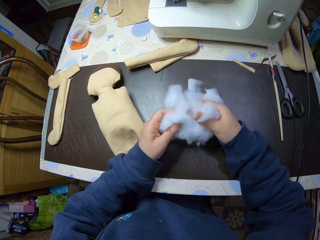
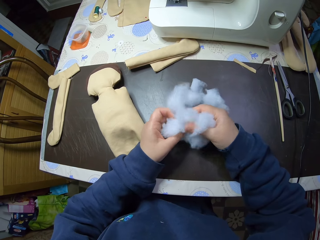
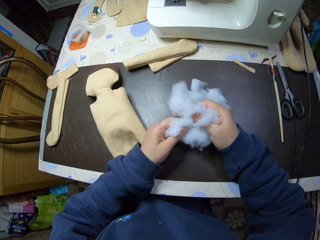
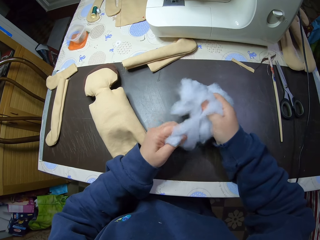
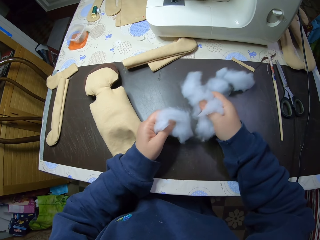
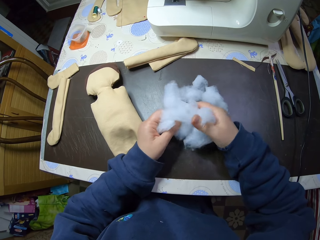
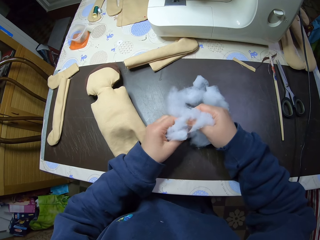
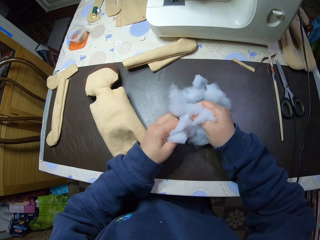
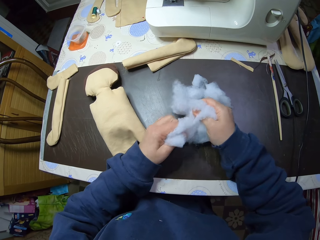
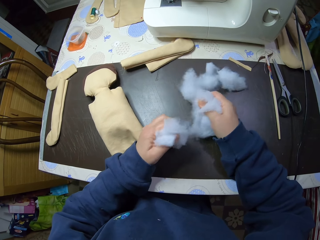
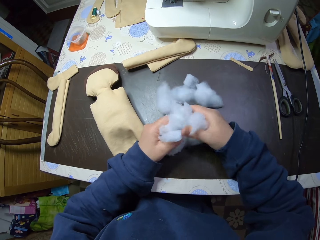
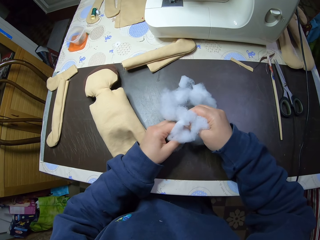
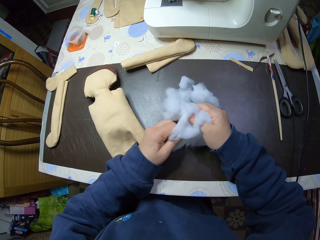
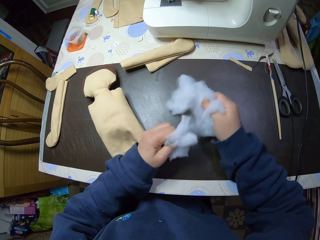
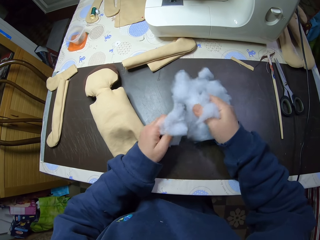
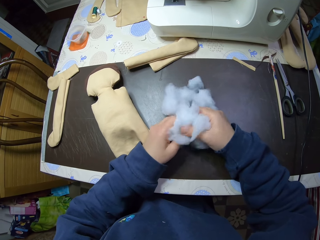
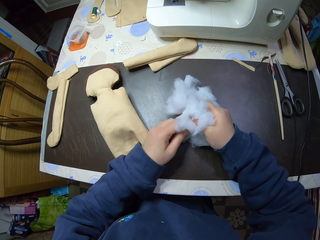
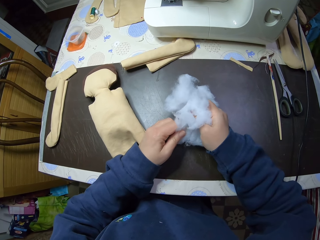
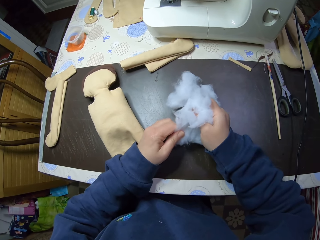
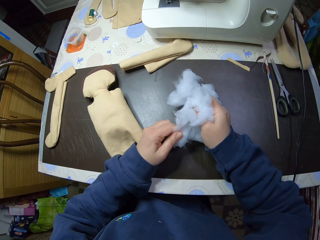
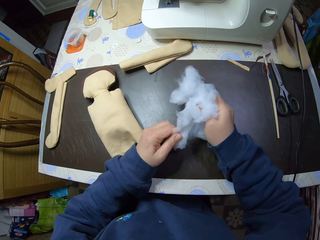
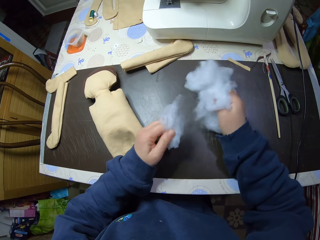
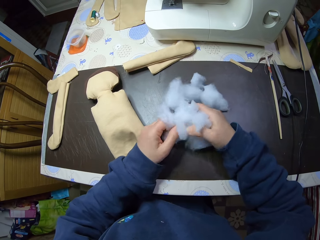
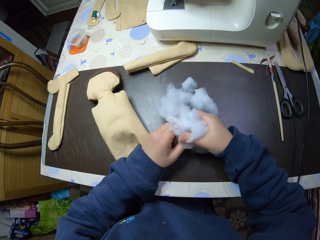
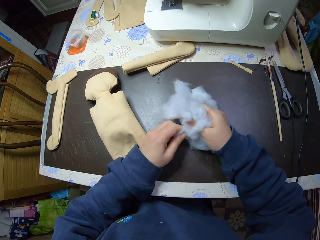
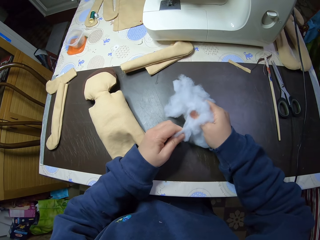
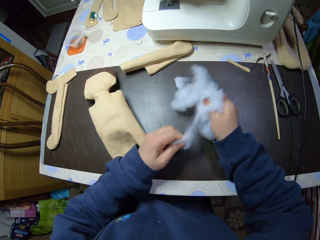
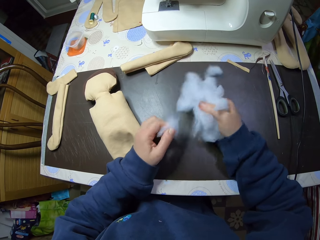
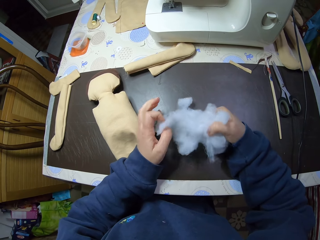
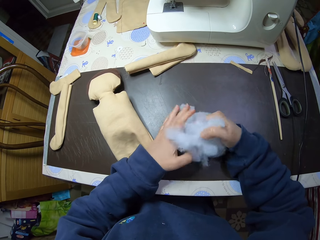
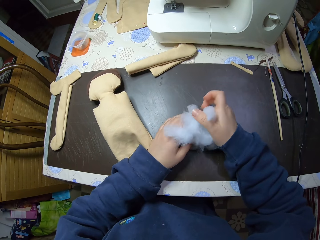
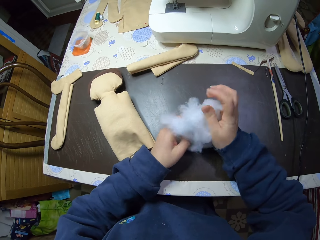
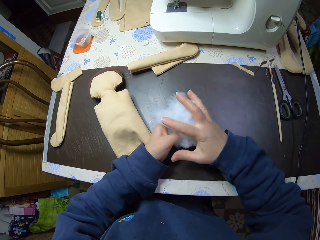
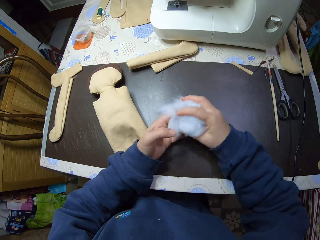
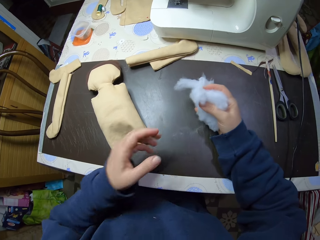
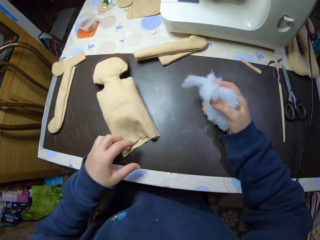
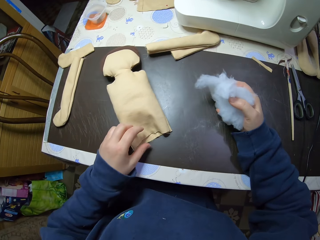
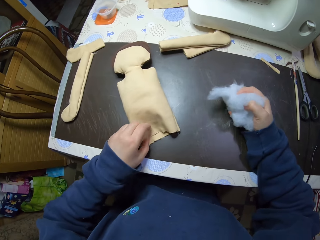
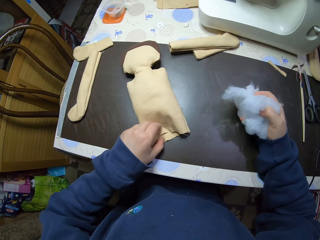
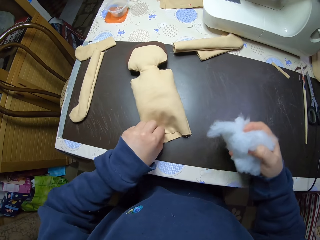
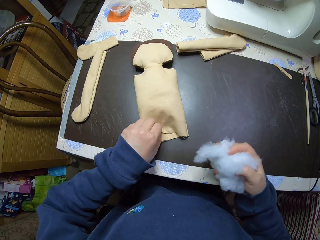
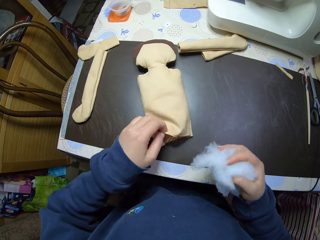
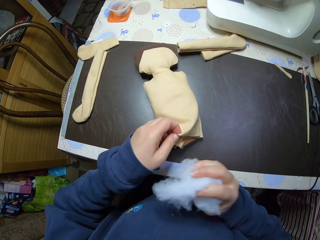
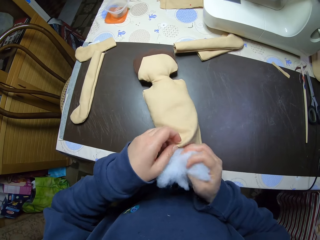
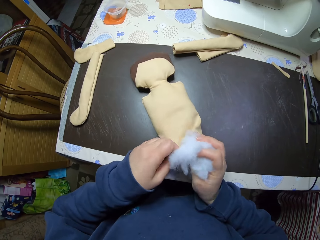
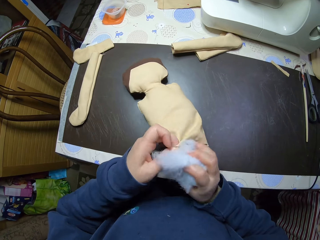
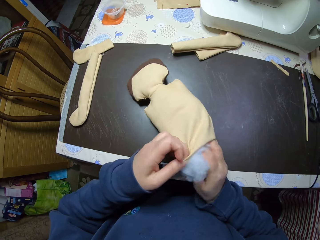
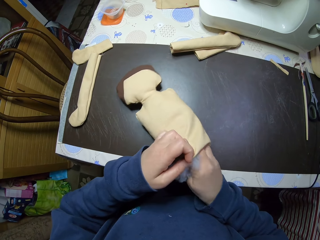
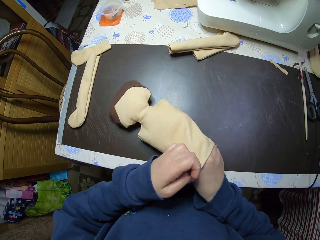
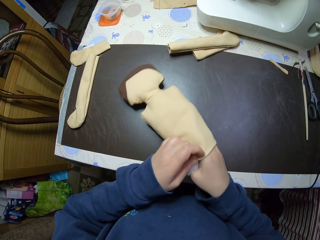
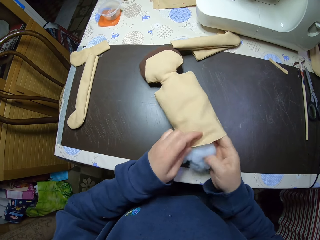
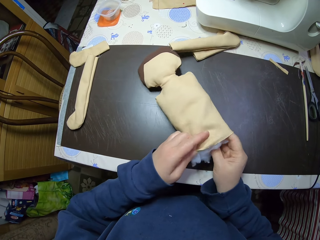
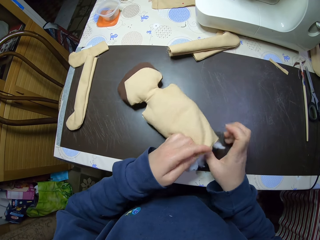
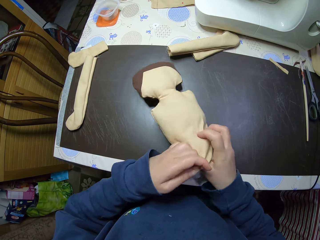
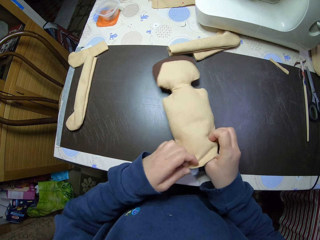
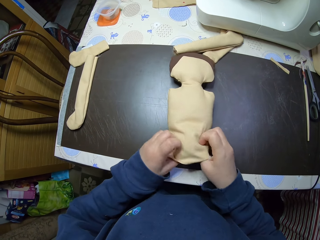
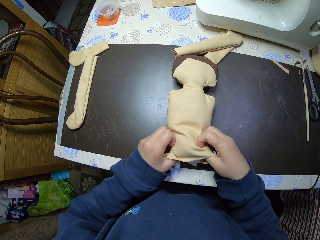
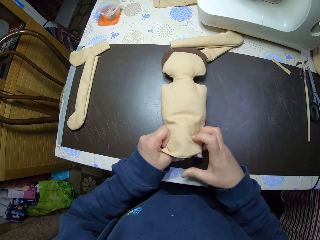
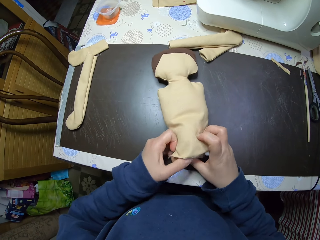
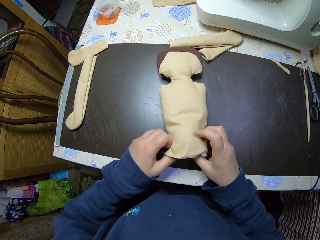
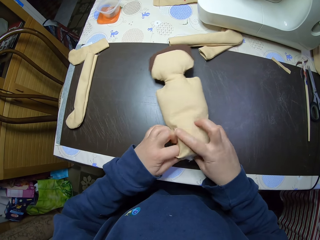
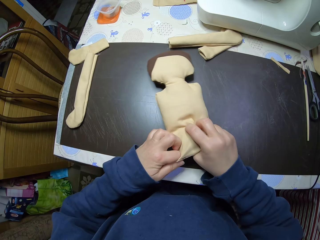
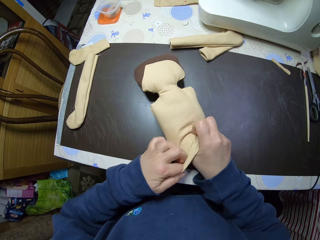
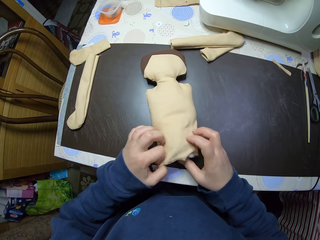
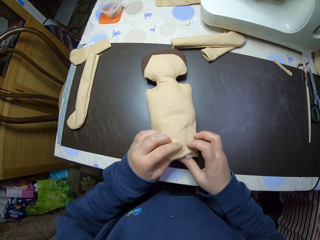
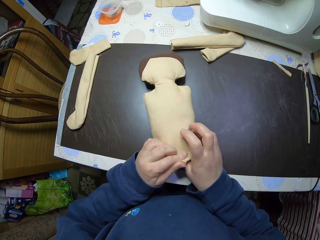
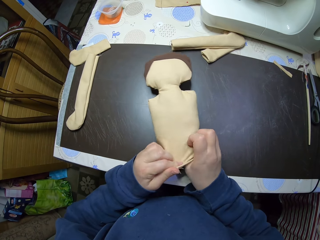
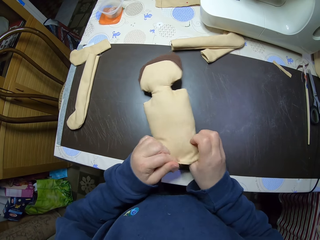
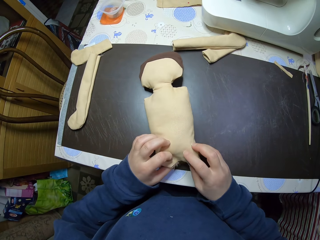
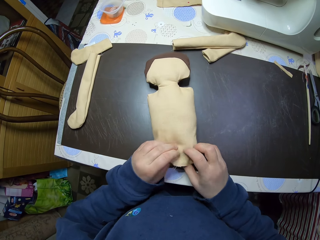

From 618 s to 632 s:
The camera wearer folds the shreds. She picks the pieces of the wool. She raises the opening of the craft or doll with her left hand. She puts the shreds into the craft with her right hand. She pushes the shreds deep into the craft with both hands.

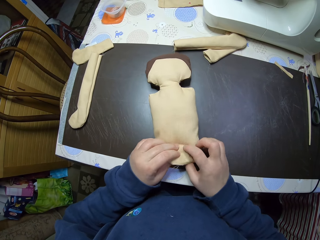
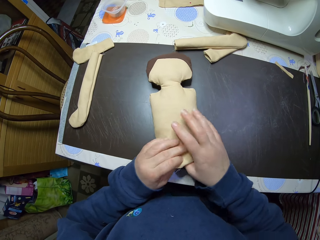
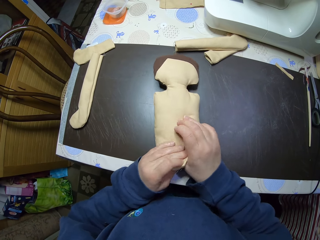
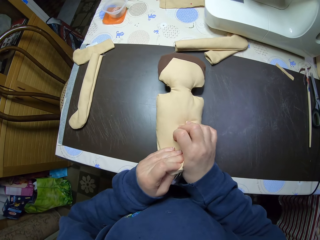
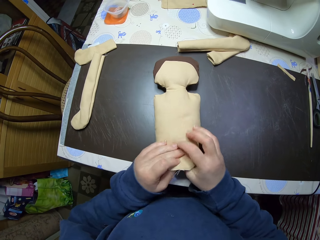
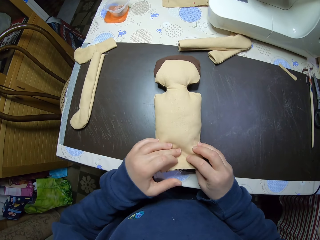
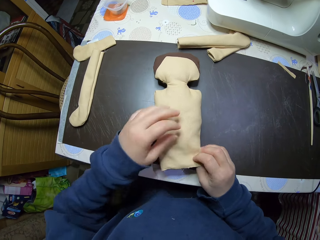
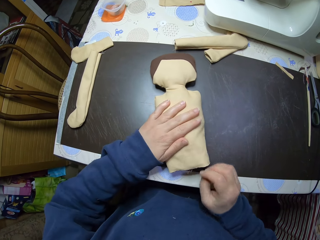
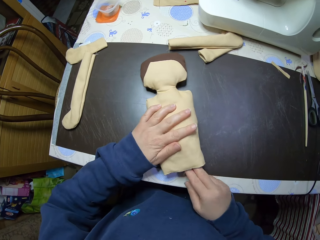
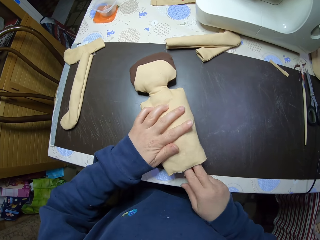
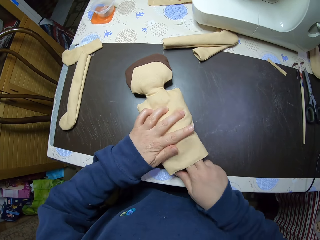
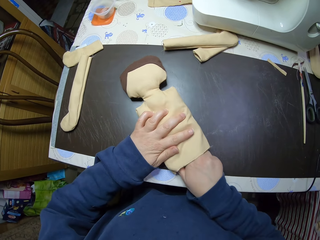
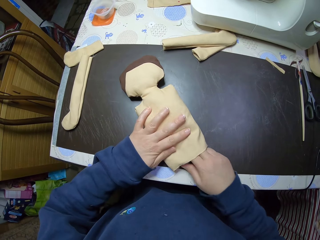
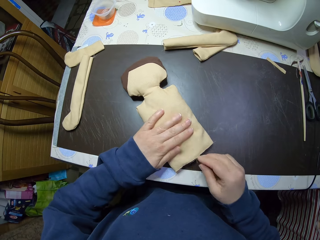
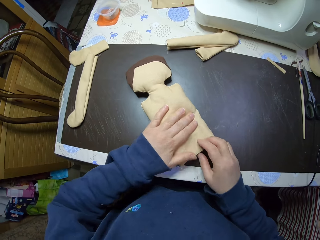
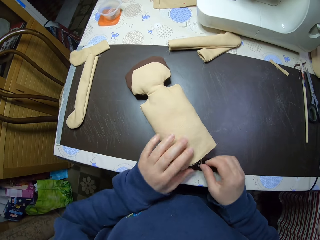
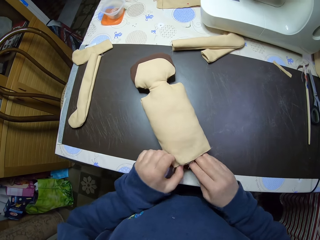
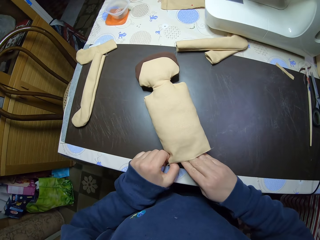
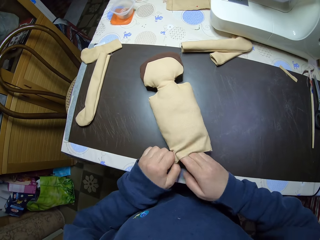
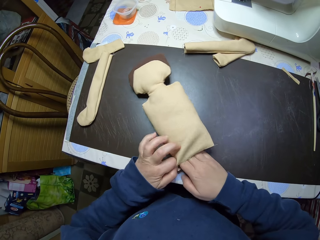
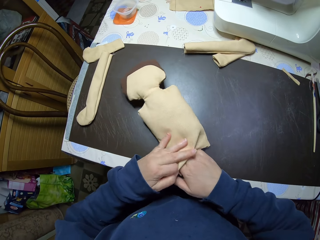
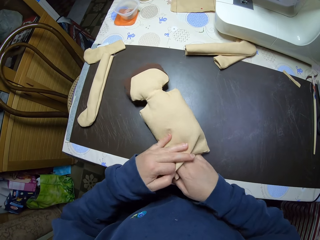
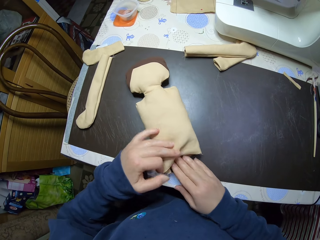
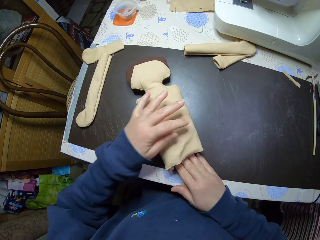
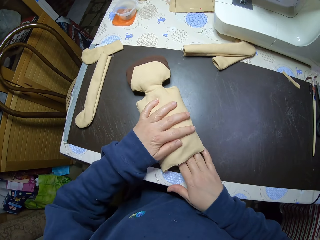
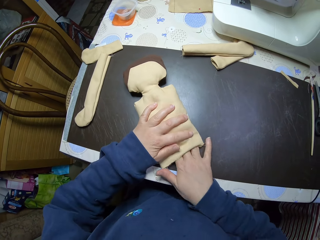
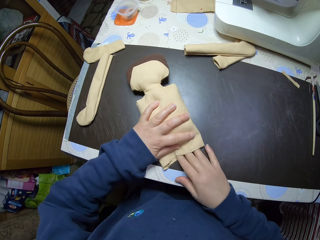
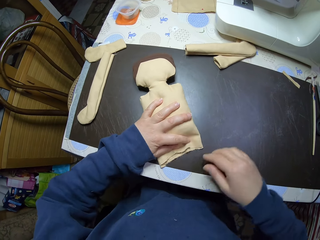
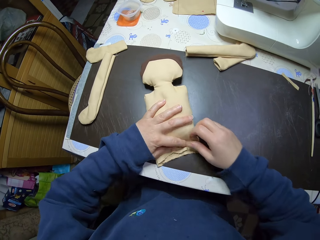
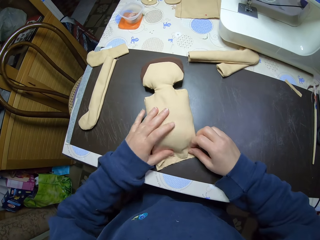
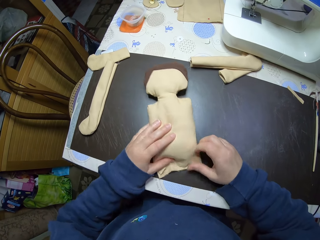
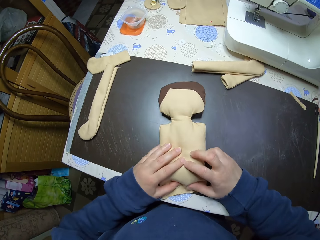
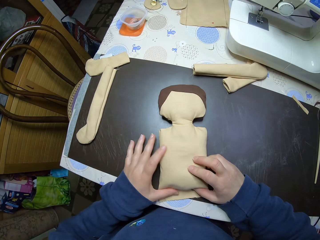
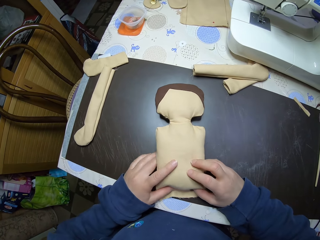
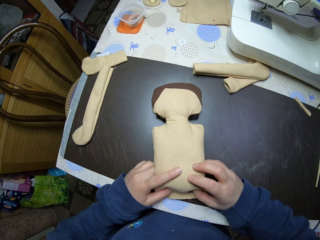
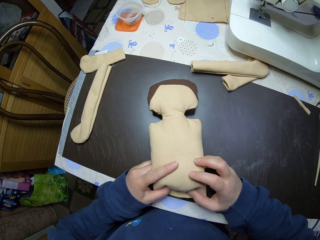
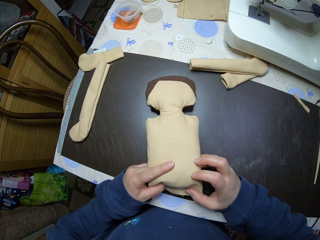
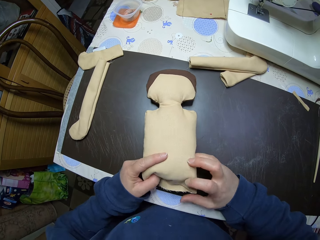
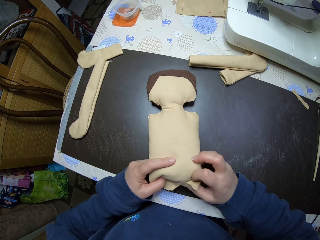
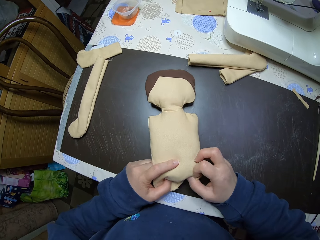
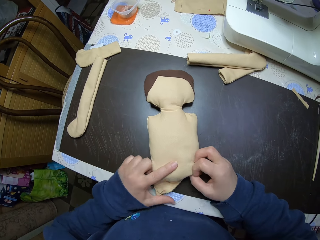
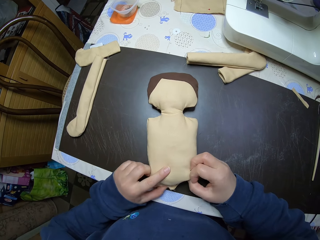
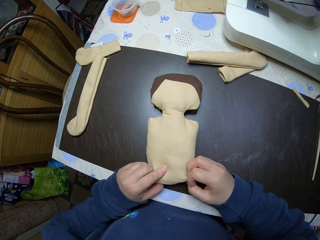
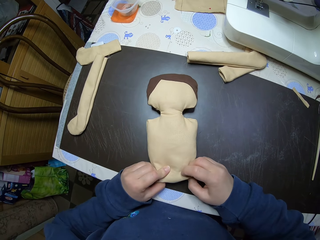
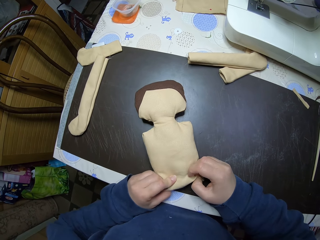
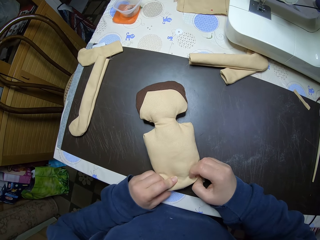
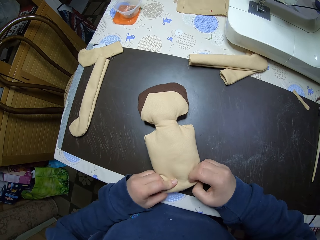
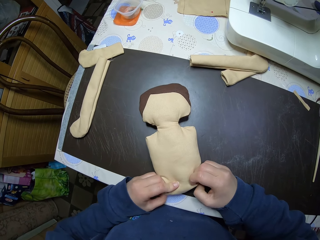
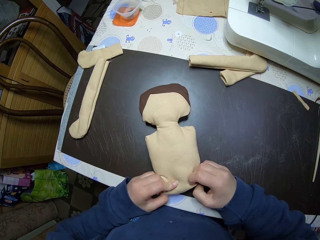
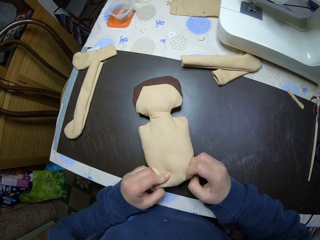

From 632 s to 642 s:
The camera wearer places a hand on the doll. They fit the pieces of the wool. They fold the opening of the craft.
